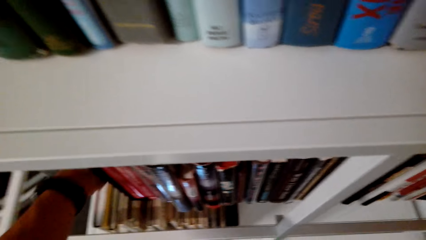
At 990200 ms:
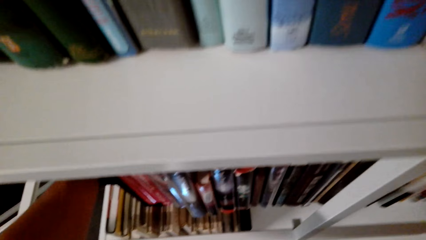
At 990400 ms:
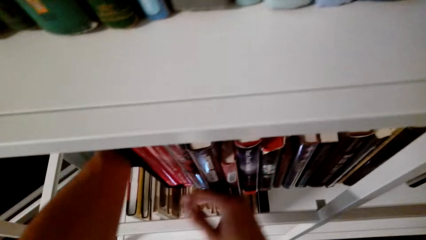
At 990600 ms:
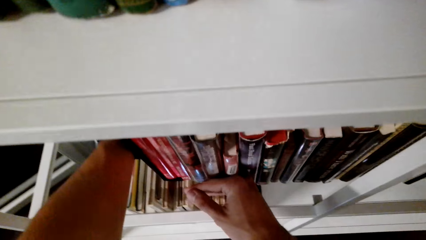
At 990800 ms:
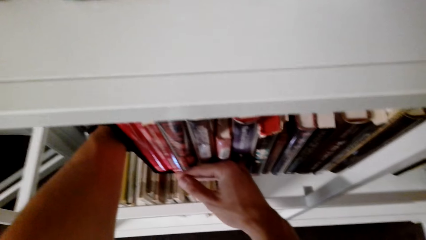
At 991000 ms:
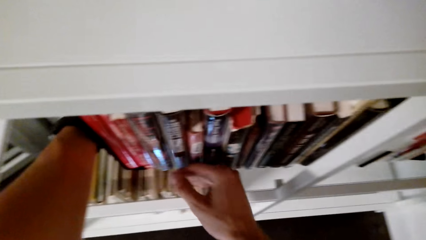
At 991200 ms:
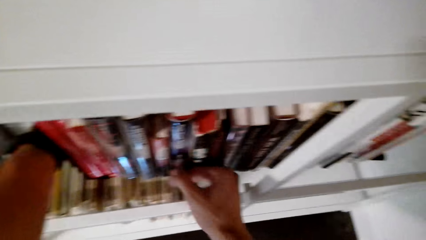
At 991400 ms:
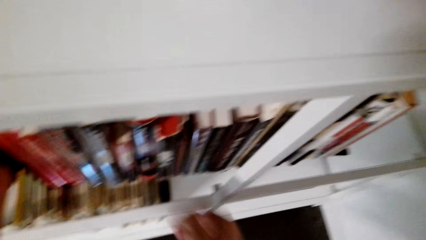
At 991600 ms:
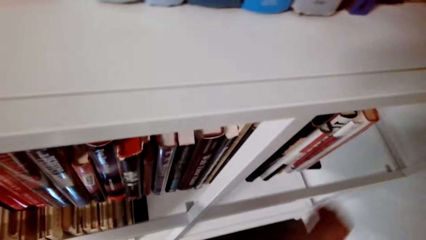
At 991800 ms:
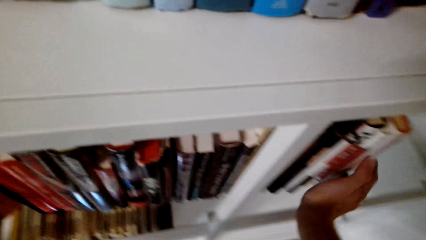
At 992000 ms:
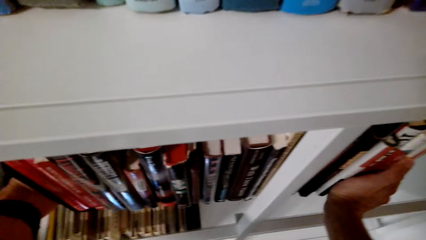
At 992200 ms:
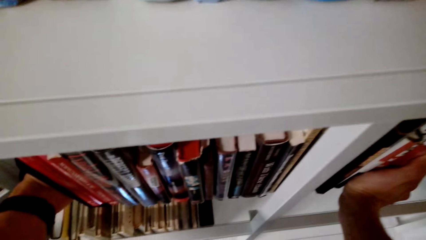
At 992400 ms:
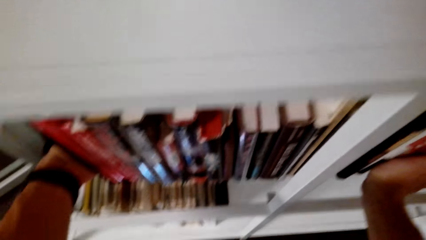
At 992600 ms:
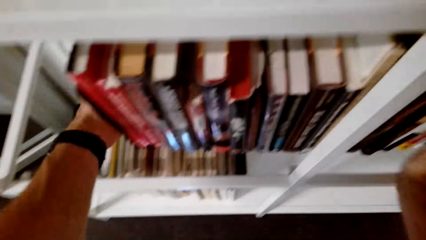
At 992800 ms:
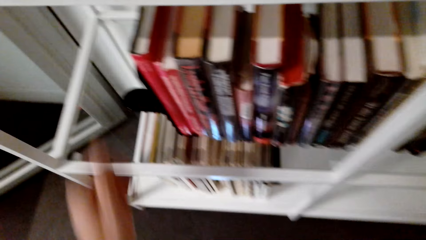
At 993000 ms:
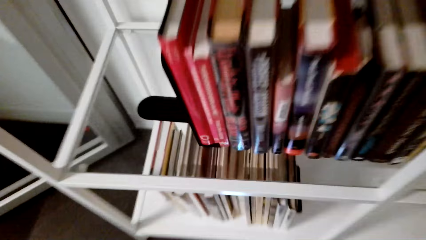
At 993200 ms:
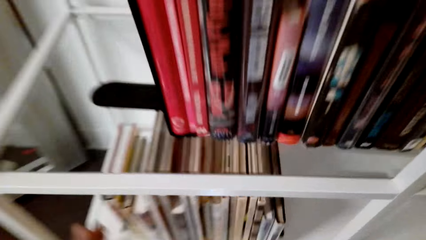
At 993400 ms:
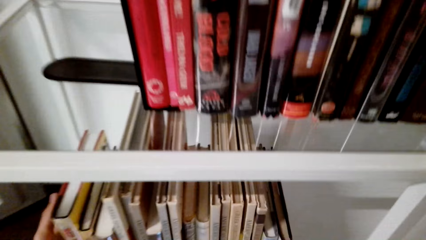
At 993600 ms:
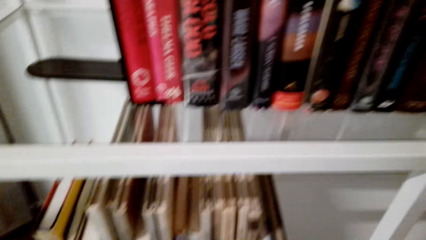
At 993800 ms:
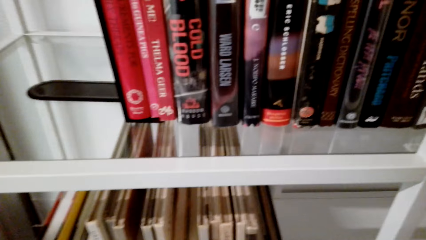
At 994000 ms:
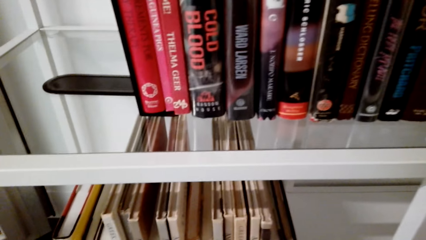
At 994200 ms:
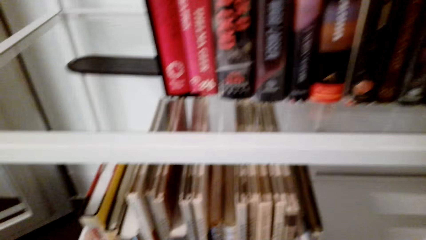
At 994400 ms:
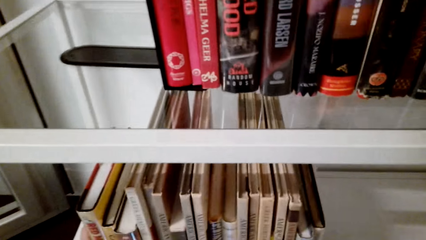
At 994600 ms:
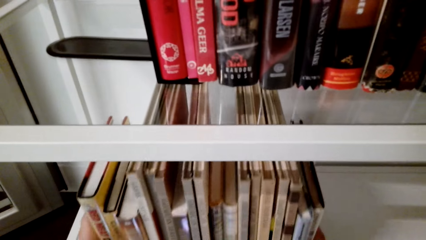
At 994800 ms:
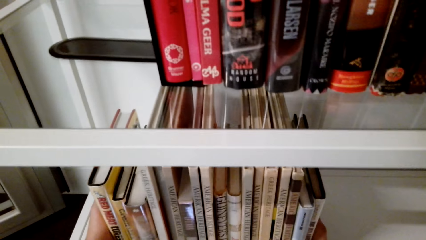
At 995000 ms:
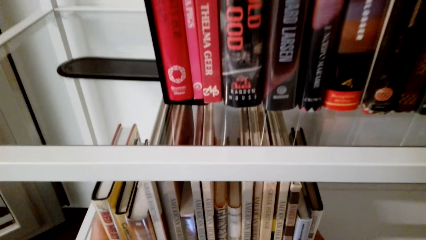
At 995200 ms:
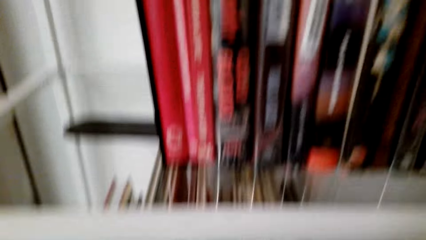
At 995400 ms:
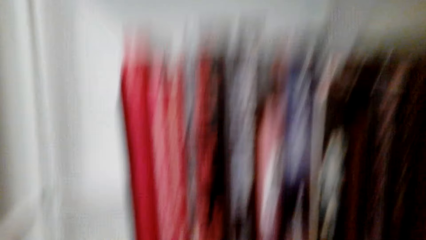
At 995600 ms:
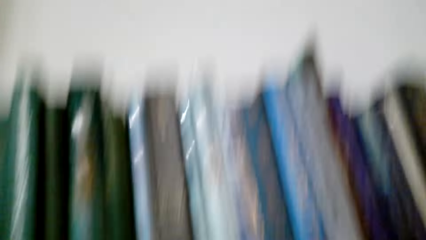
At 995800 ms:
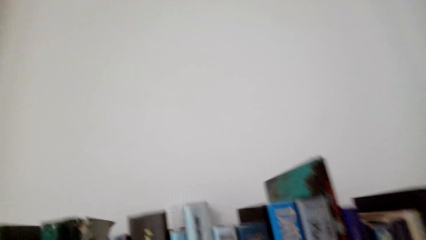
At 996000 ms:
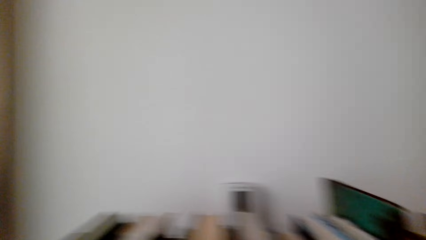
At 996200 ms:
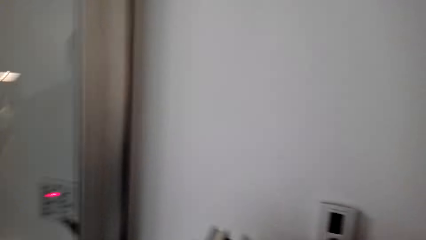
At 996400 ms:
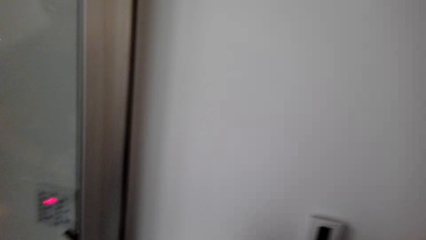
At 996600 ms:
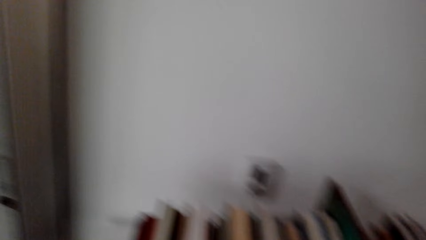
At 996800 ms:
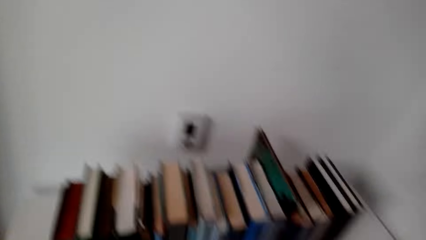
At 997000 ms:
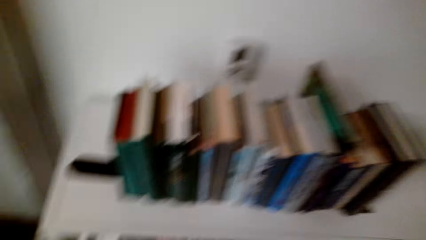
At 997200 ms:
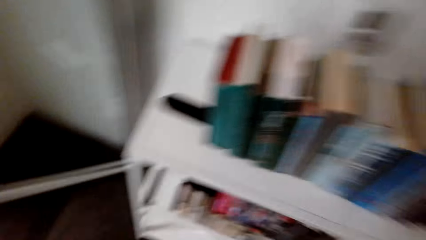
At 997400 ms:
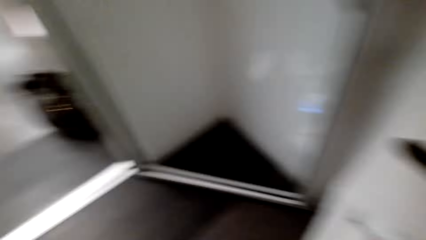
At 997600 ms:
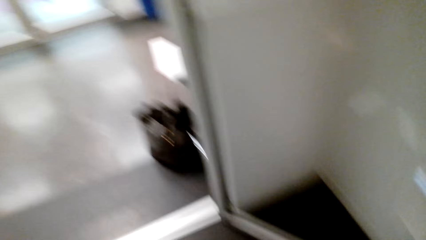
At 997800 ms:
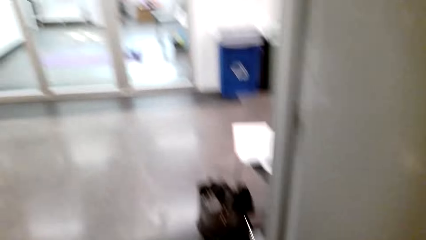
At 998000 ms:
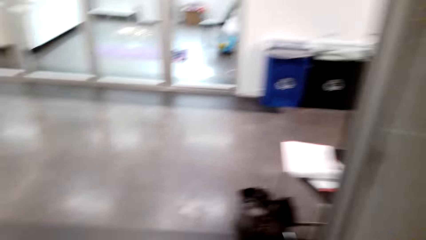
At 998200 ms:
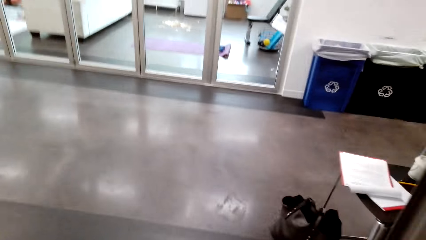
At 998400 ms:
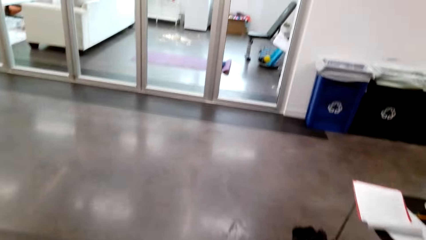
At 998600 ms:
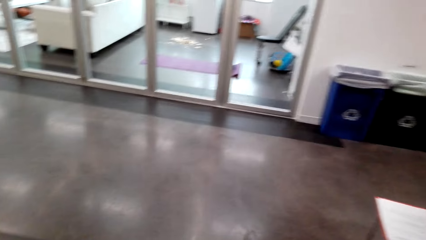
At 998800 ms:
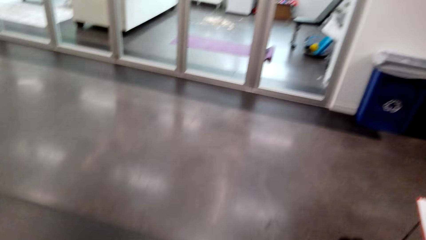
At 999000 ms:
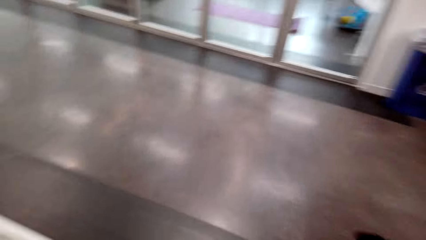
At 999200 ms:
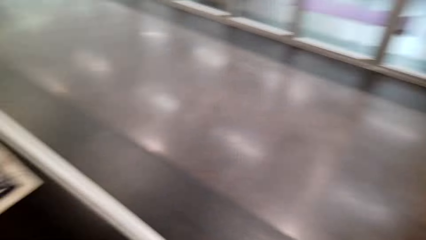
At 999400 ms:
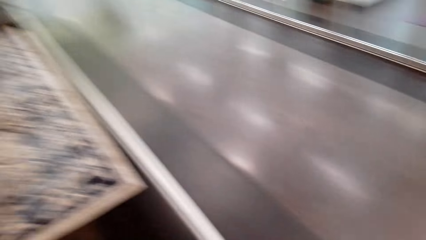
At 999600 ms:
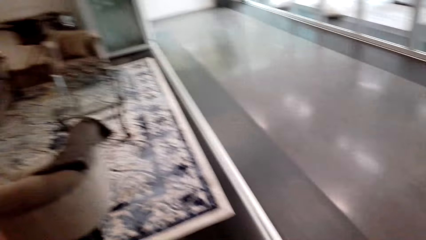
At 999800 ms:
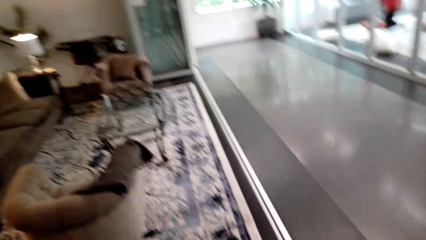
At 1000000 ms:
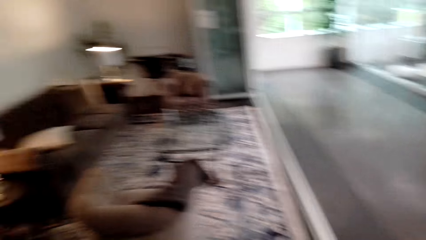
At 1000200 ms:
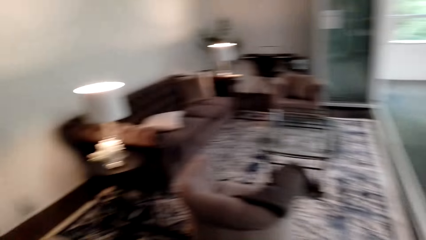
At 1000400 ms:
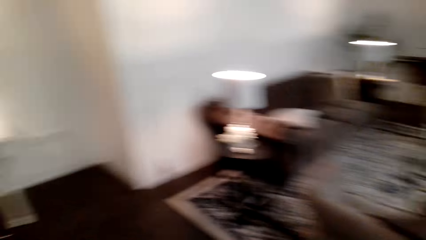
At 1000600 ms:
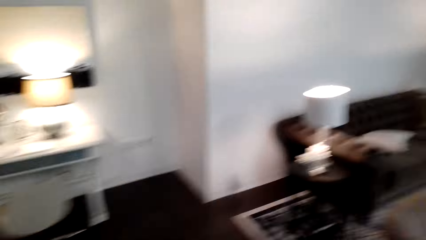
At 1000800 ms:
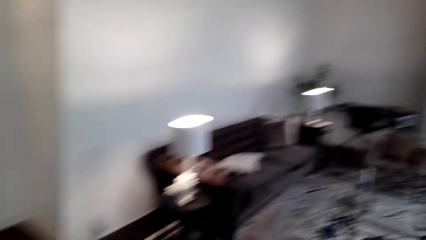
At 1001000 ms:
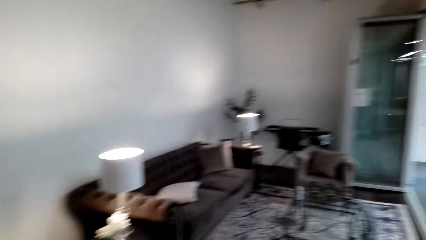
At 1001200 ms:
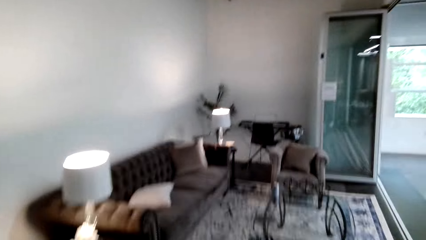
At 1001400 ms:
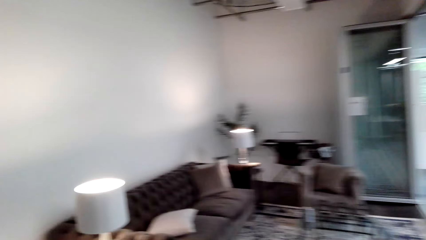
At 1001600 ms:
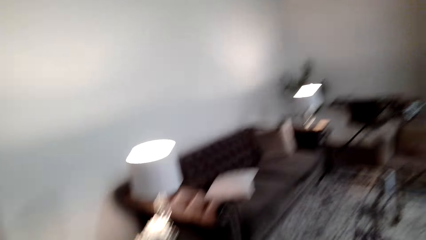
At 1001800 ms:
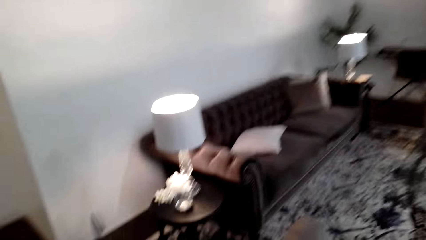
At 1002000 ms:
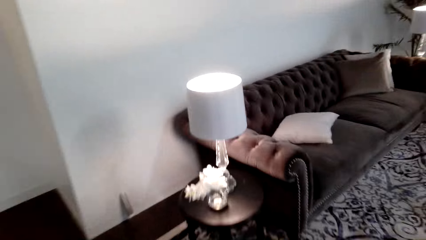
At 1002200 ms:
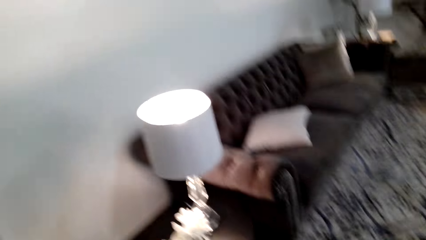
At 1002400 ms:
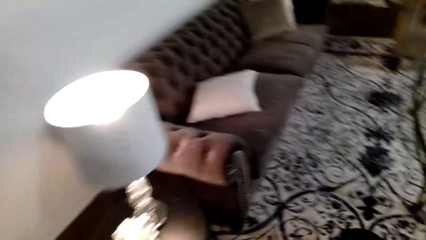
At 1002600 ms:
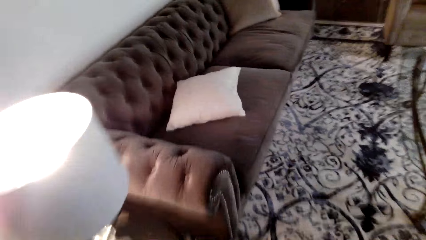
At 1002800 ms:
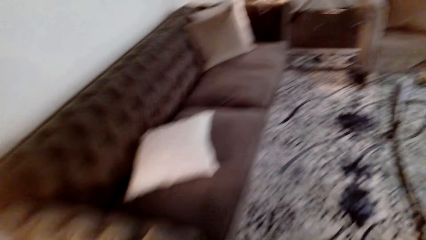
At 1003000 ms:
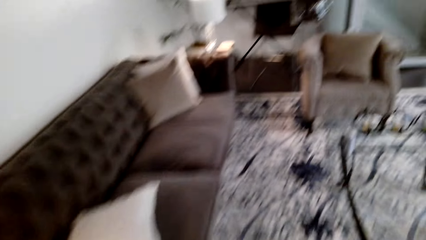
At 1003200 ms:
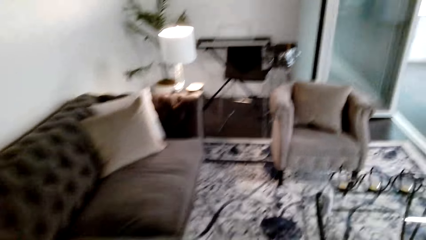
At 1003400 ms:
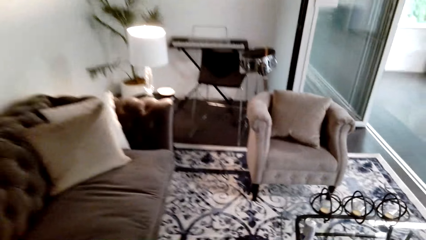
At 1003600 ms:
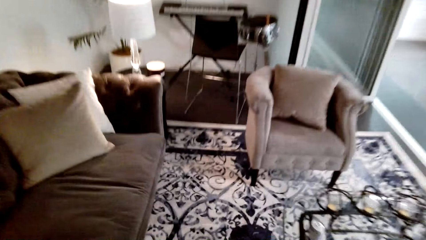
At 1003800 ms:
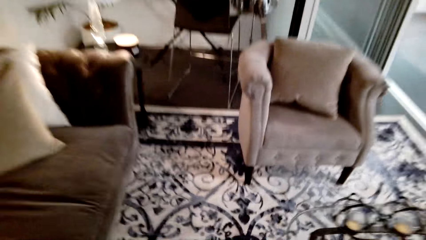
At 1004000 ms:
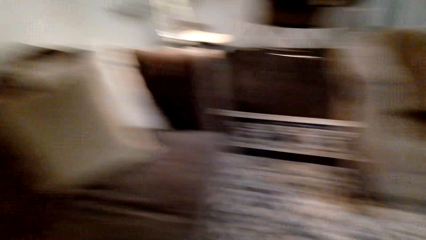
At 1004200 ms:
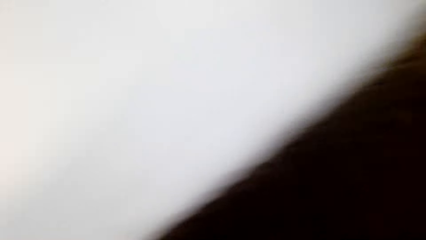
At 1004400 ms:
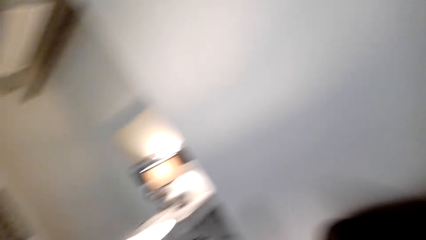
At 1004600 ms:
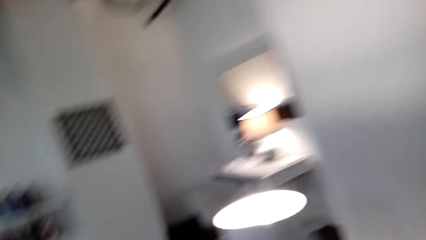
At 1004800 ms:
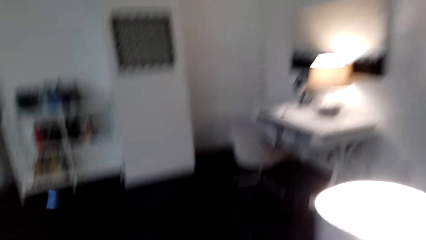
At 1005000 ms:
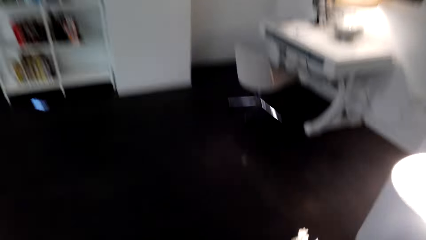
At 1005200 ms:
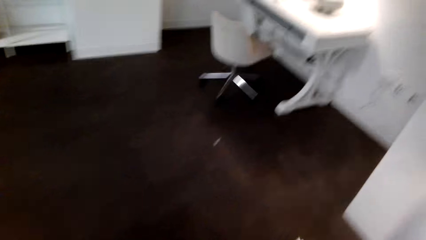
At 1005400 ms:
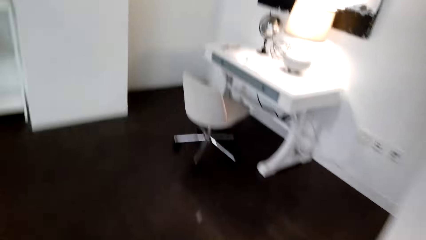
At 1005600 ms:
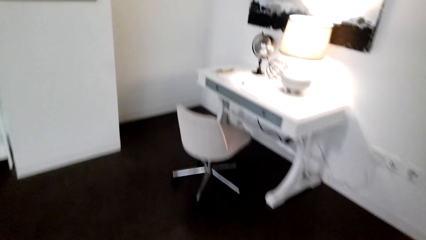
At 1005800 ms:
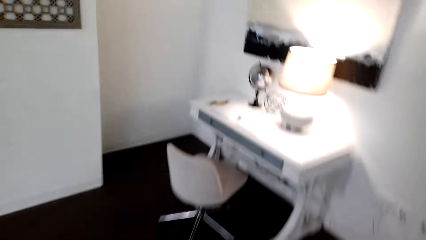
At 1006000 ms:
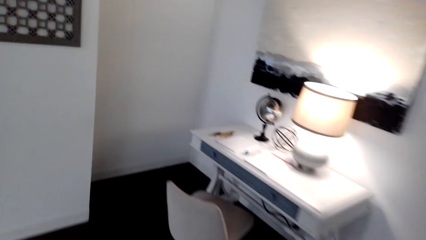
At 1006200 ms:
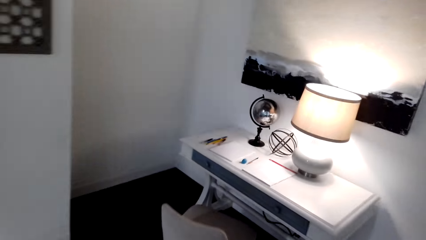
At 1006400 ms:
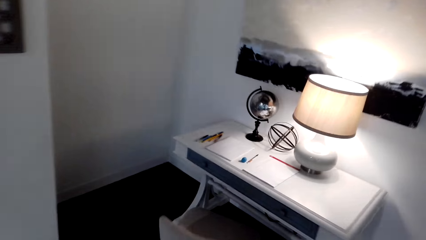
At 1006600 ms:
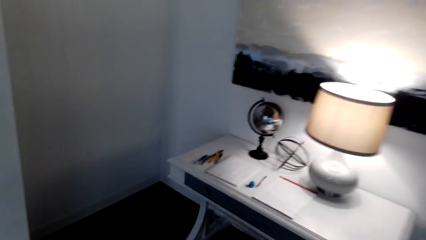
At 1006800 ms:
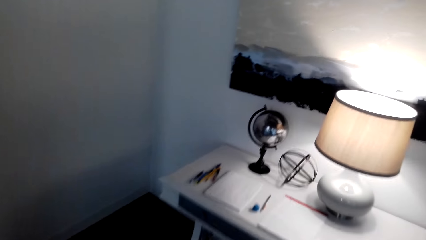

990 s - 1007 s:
The camera wearer puts the books in order. They adjust the books. They look around. They walk around the room. They walk to the desk.
